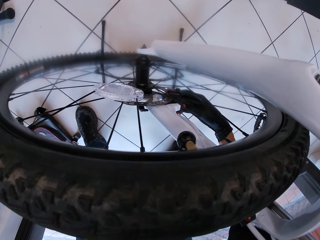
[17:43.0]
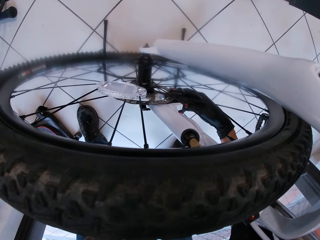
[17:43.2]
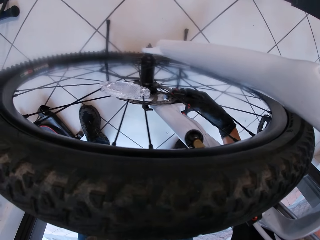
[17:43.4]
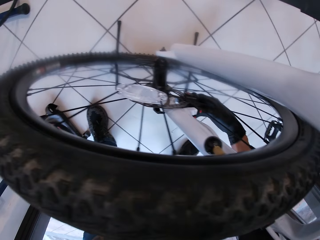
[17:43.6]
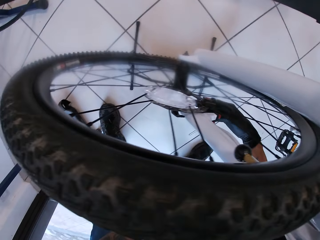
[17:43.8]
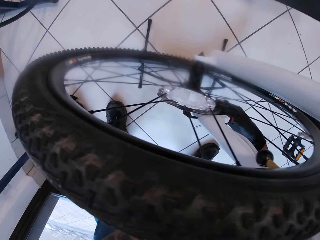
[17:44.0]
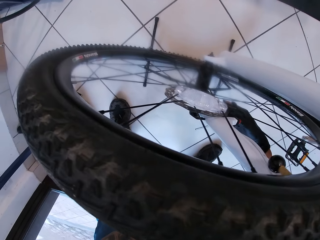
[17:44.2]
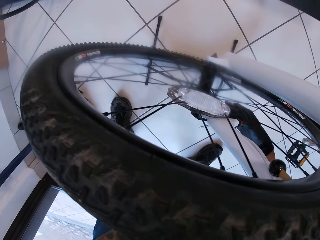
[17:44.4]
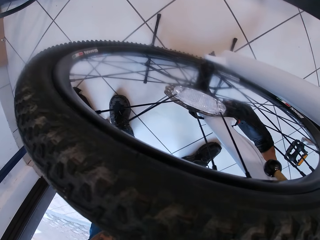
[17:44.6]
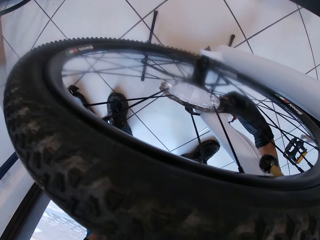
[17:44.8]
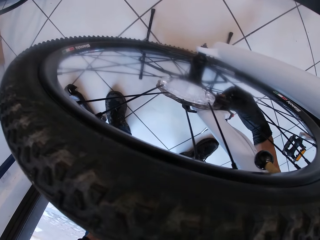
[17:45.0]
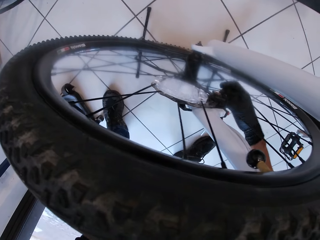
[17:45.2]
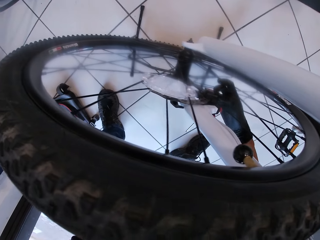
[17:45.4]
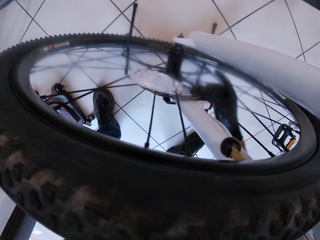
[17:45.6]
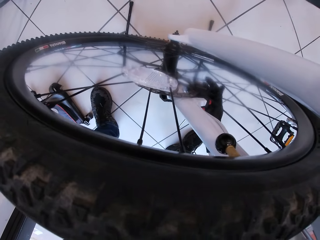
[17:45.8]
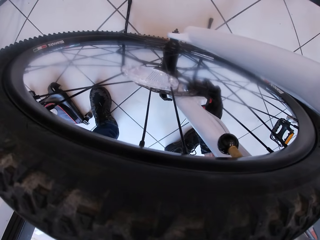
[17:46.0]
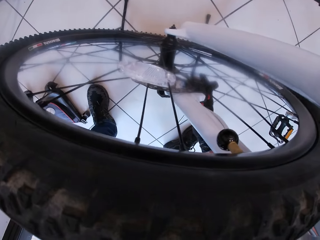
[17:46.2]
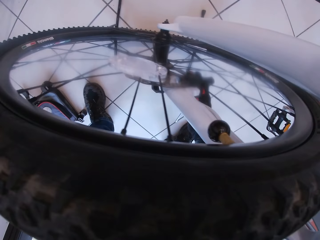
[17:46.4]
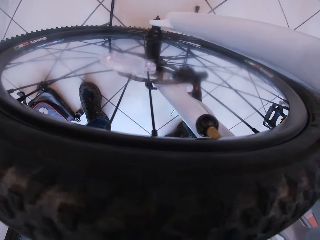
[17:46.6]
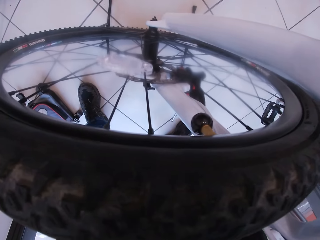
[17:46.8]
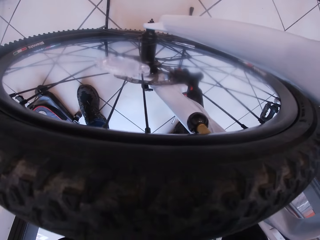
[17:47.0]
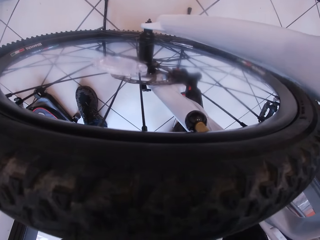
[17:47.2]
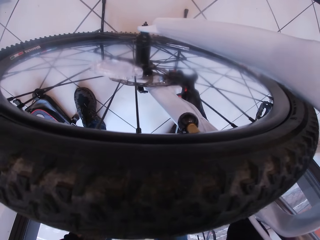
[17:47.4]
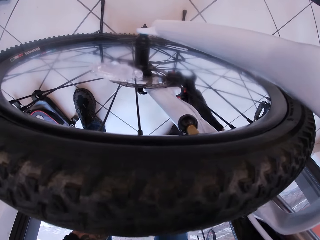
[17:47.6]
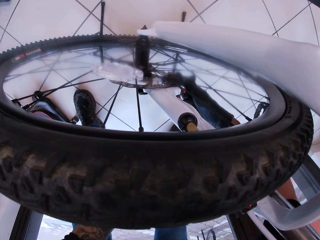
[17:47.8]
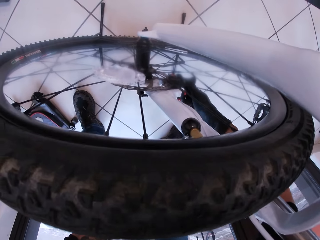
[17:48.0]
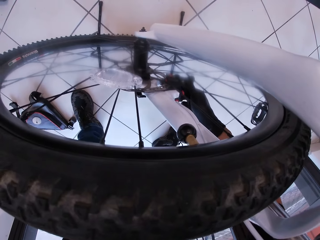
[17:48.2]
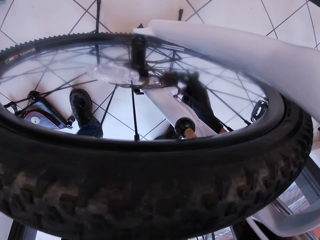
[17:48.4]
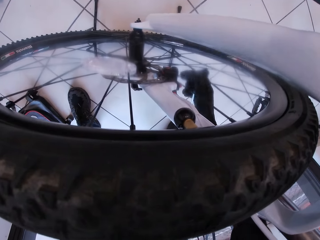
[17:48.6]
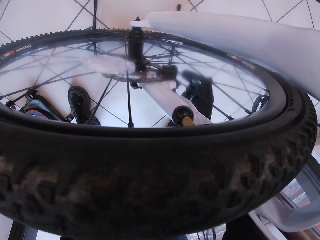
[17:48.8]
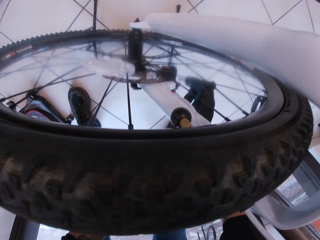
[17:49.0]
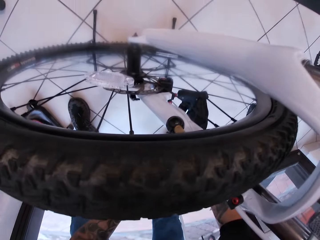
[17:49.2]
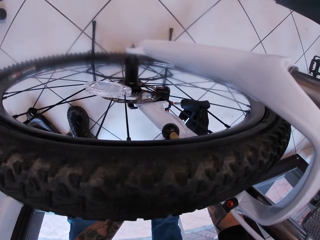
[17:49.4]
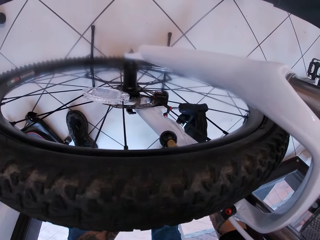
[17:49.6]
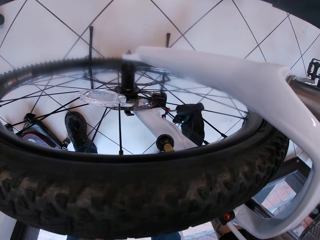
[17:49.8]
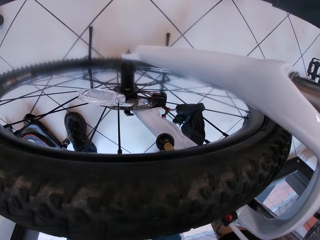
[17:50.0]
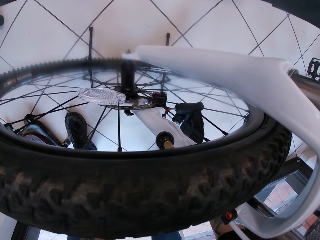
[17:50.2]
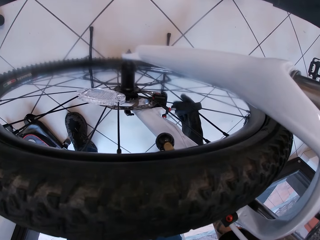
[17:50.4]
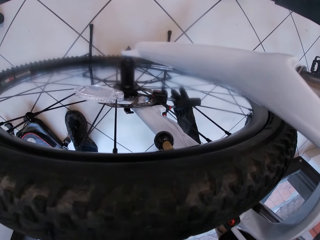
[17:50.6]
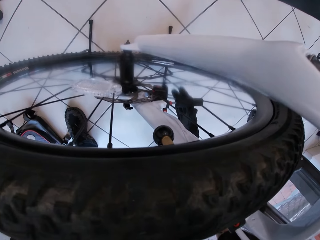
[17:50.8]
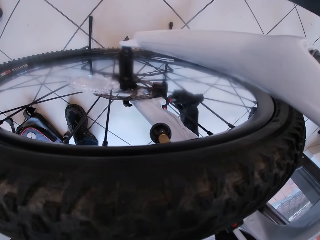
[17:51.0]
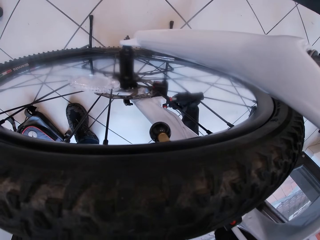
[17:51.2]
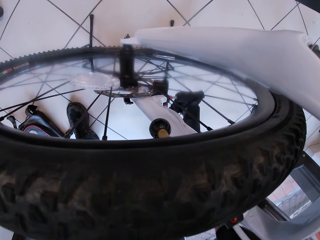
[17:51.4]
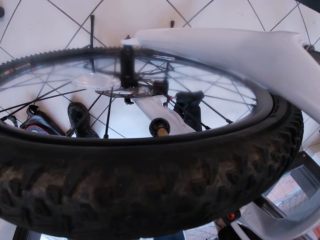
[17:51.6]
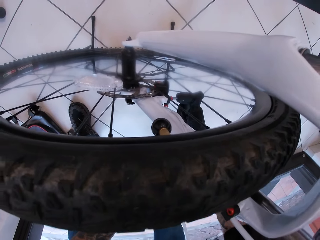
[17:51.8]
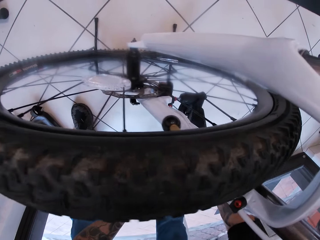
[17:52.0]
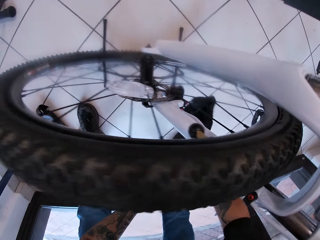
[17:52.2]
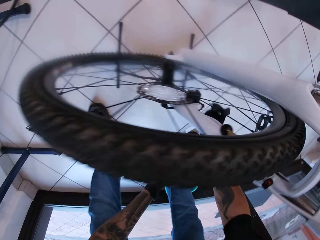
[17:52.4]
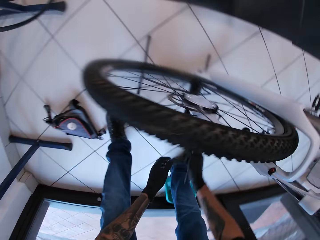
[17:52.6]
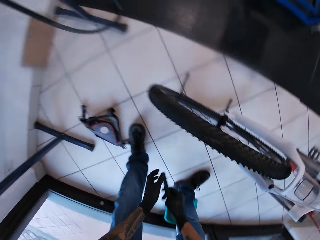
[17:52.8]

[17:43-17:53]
The camera wearer touches the tire. They fix the bicycle tire.

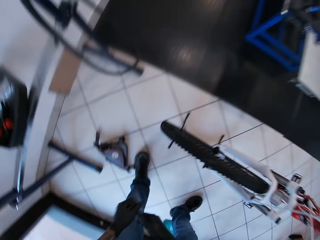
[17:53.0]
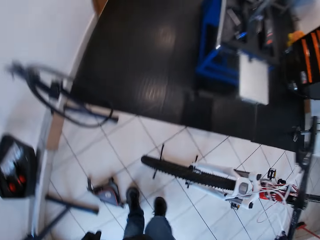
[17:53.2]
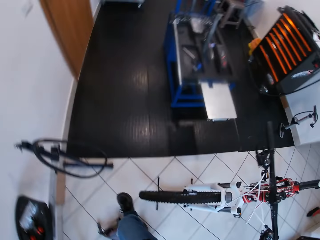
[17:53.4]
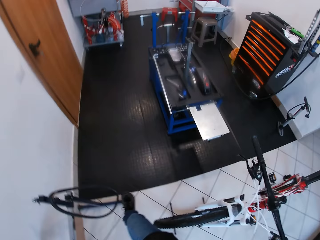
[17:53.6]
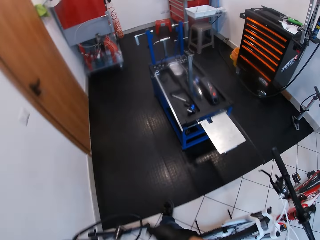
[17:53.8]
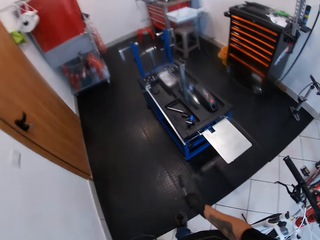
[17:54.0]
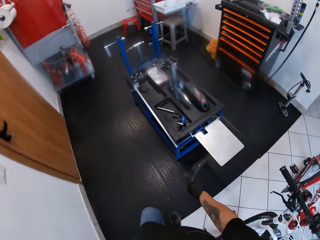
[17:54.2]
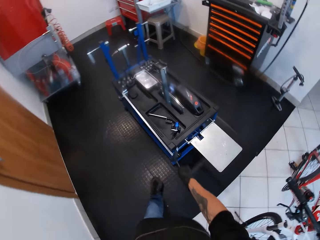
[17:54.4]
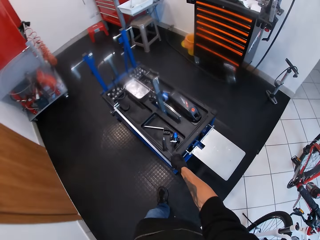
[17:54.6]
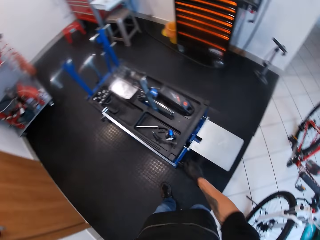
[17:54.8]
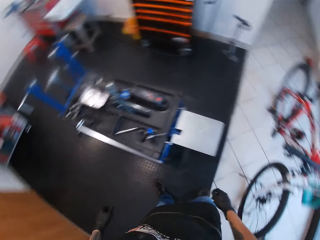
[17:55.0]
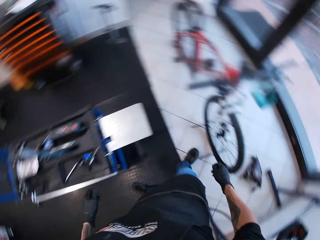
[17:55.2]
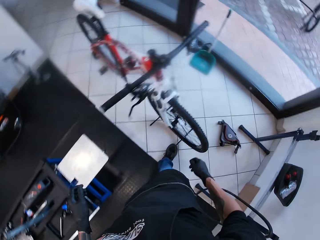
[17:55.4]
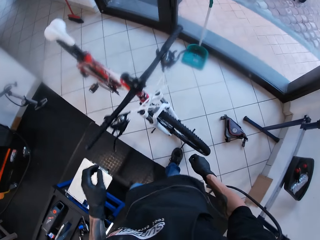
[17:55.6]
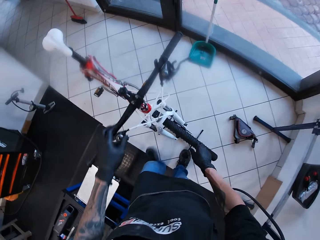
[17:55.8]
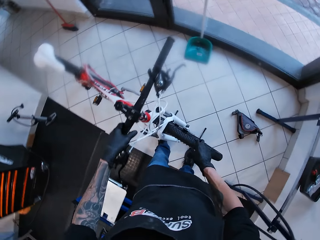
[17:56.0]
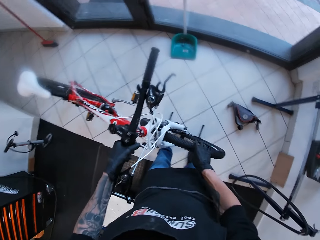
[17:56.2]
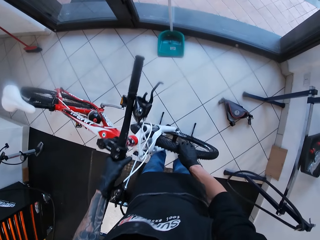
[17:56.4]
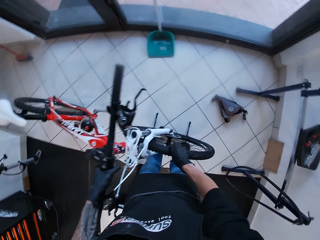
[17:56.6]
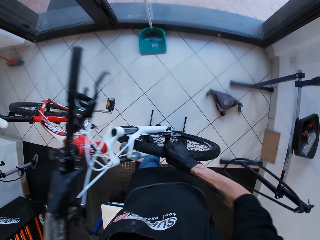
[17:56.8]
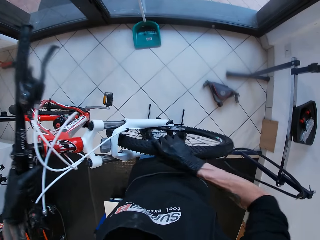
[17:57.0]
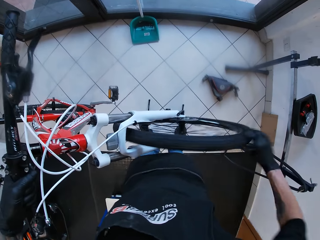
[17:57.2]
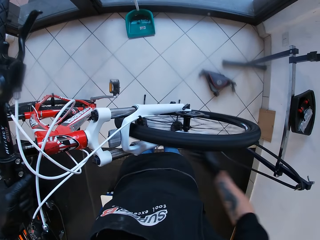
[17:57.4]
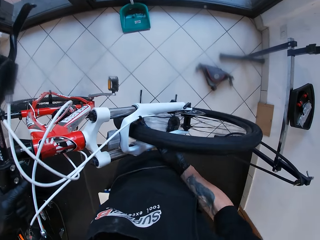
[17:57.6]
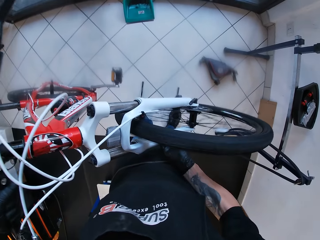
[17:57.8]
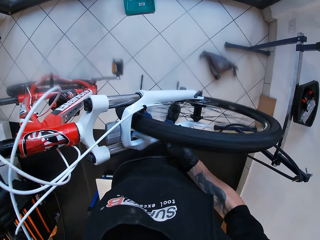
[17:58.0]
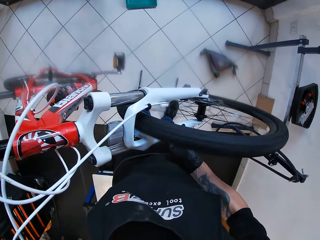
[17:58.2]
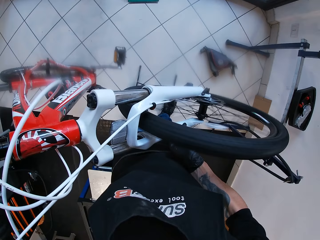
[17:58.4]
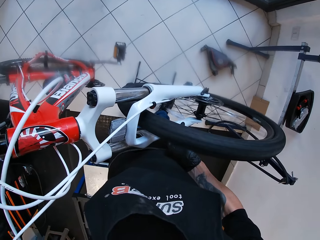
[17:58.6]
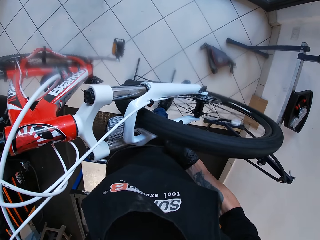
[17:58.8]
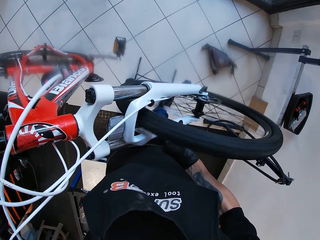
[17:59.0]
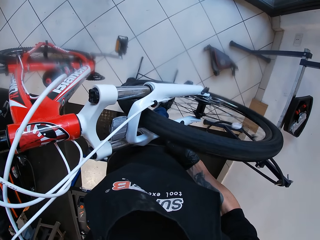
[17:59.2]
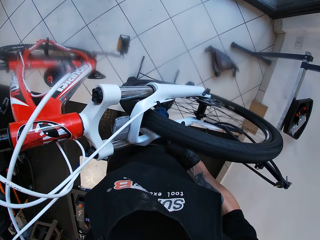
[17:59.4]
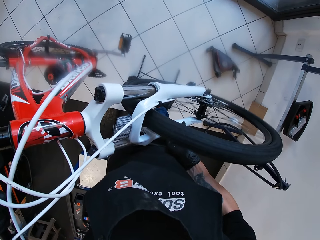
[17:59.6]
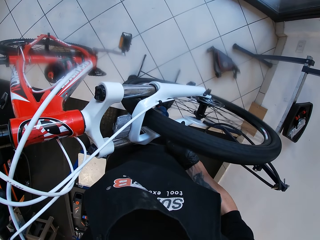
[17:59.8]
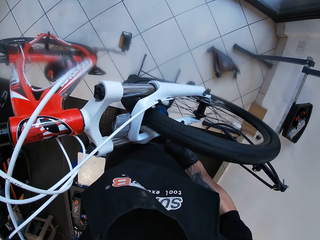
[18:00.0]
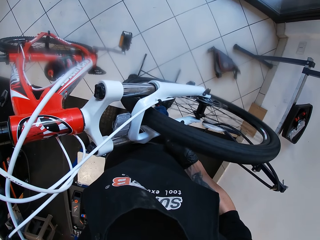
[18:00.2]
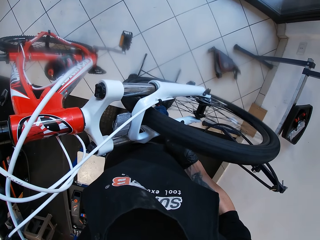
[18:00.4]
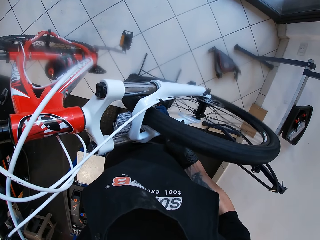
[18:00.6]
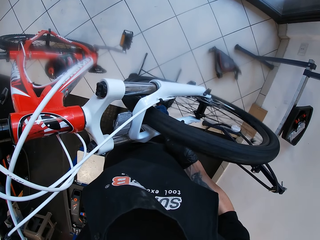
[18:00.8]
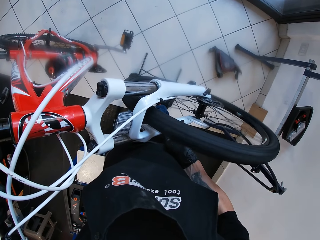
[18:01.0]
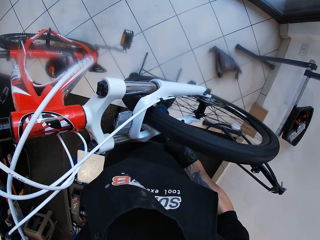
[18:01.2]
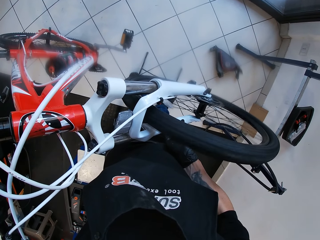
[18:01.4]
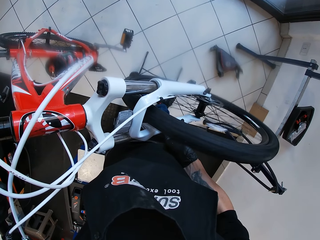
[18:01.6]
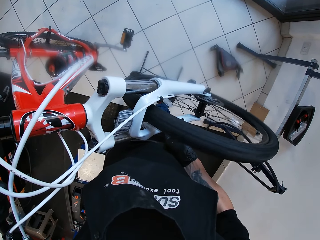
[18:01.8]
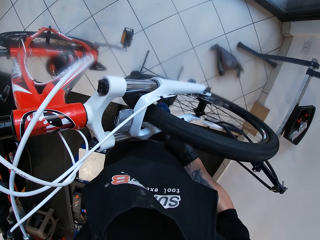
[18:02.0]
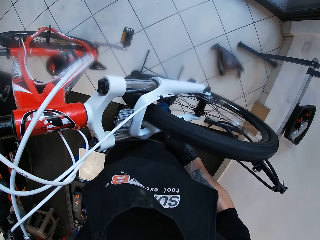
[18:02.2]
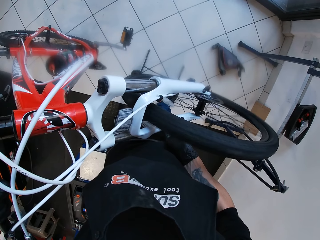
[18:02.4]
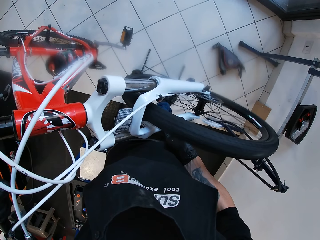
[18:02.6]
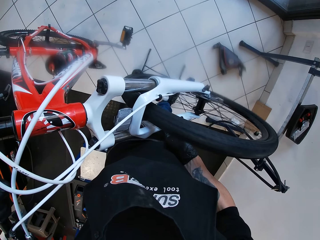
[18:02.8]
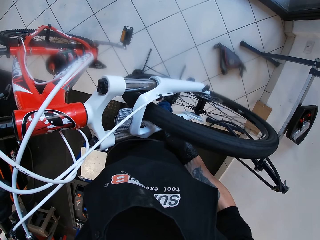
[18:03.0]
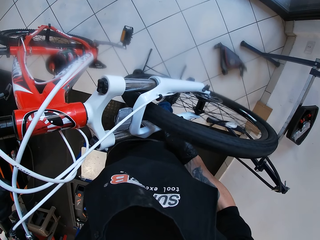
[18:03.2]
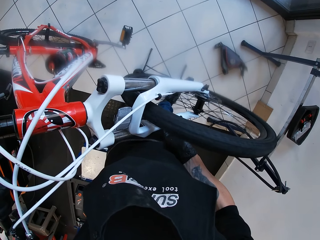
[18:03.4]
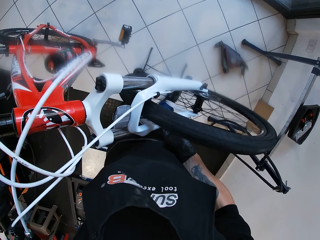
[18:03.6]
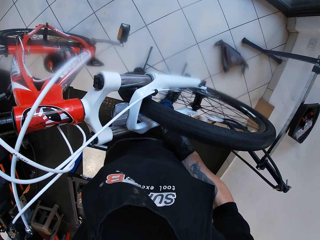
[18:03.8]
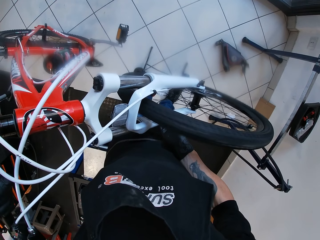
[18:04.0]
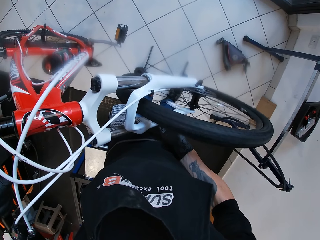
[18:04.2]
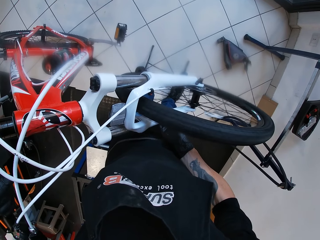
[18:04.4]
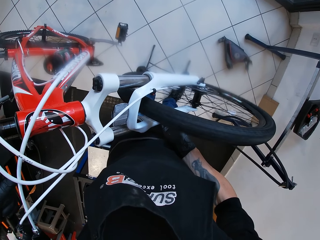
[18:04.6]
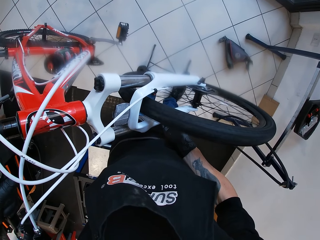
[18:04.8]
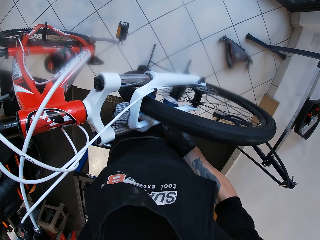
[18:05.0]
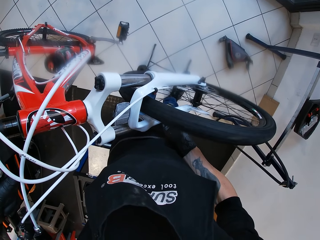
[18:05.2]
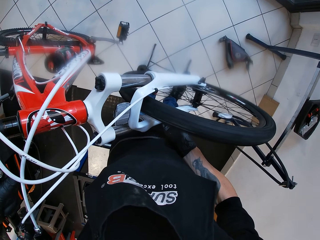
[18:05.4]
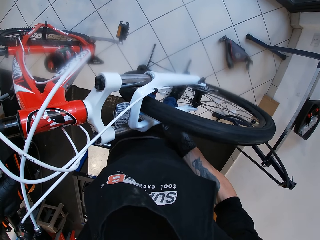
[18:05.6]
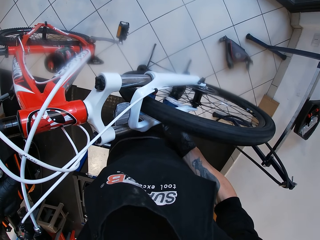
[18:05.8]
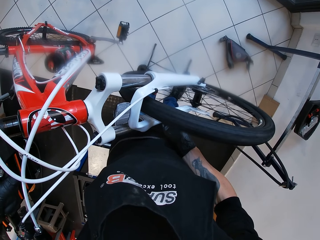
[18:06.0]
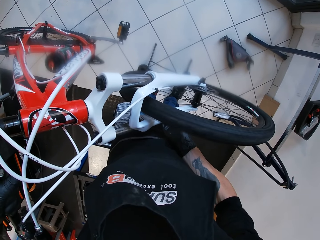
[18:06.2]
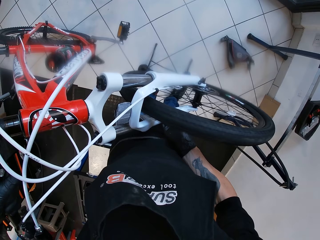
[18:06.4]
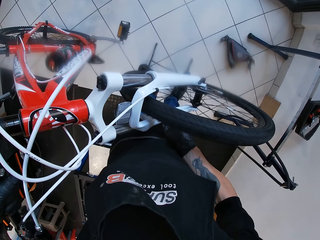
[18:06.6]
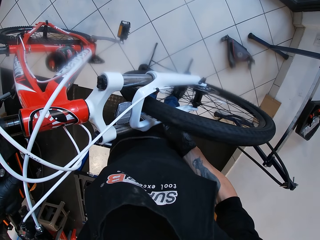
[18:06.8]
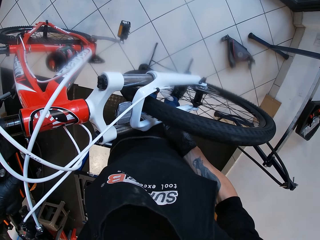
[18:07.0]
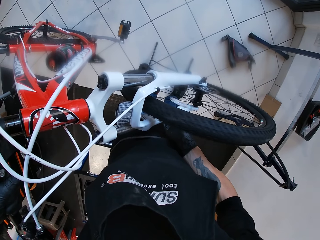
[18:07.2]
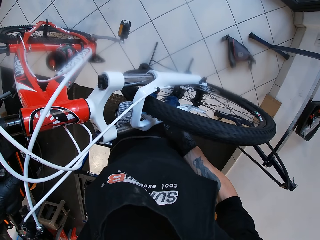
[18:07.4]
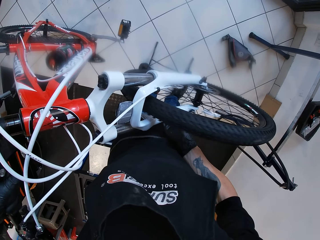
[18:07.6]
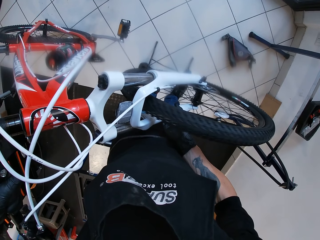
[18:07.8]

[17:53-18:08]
The camera wearer looks around and walks around. He drops the T-handle hex key in his right hand on the hydraulic work bench. He lifts the bicycle with both hands. He turns the front wheel of the bicycle with his right hand. He stares at the tire.
